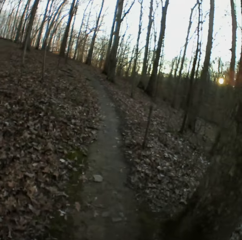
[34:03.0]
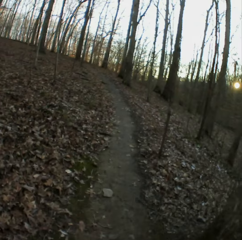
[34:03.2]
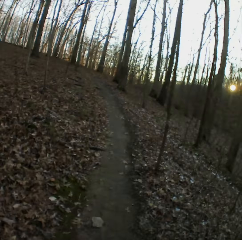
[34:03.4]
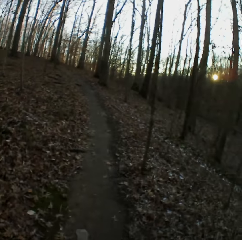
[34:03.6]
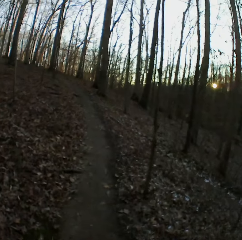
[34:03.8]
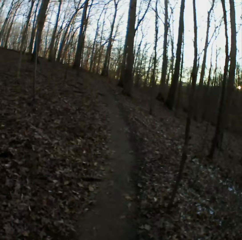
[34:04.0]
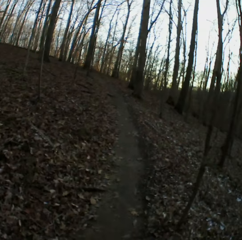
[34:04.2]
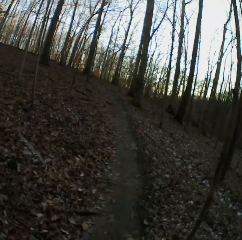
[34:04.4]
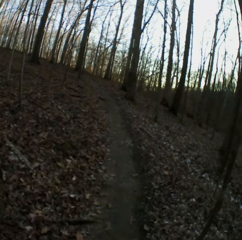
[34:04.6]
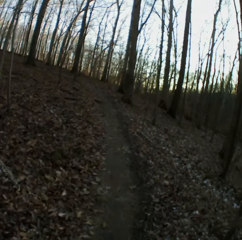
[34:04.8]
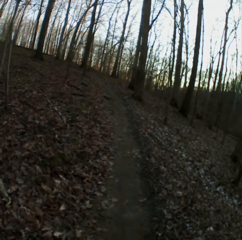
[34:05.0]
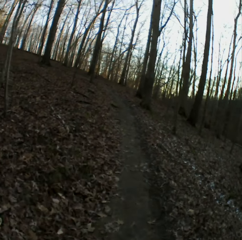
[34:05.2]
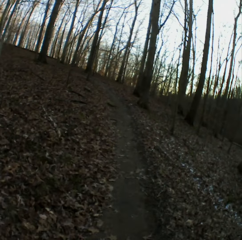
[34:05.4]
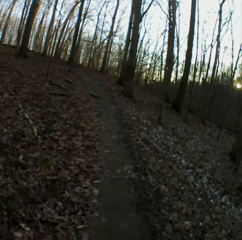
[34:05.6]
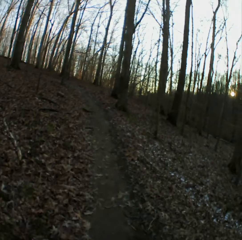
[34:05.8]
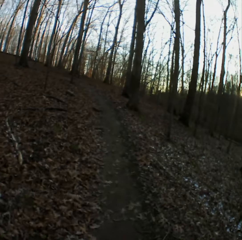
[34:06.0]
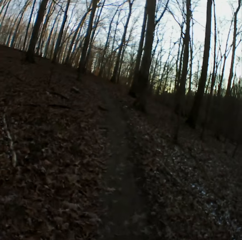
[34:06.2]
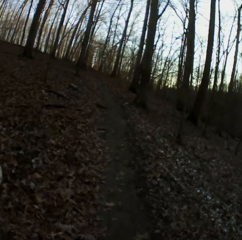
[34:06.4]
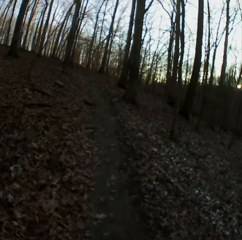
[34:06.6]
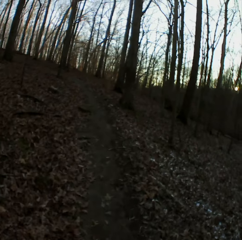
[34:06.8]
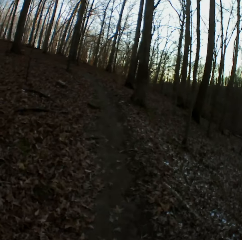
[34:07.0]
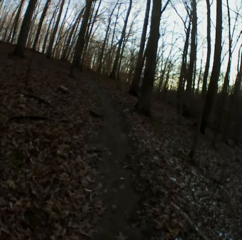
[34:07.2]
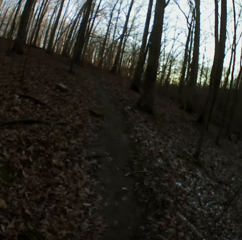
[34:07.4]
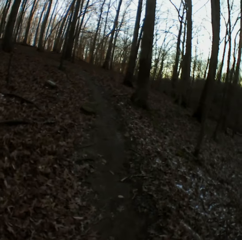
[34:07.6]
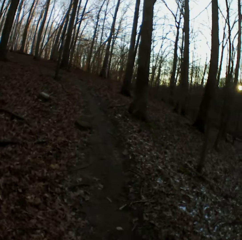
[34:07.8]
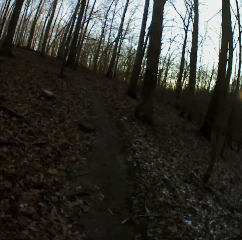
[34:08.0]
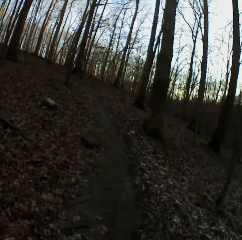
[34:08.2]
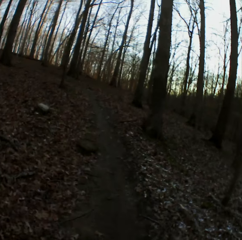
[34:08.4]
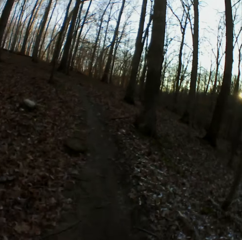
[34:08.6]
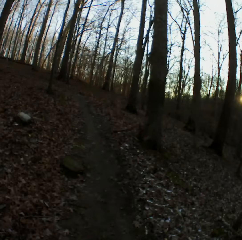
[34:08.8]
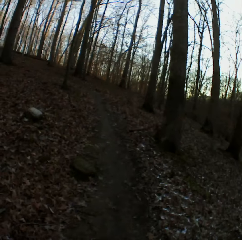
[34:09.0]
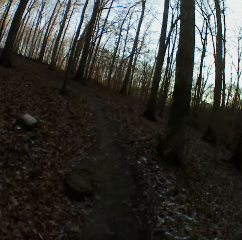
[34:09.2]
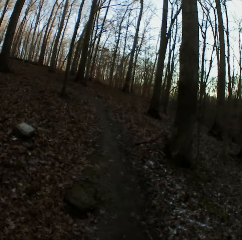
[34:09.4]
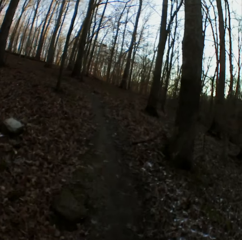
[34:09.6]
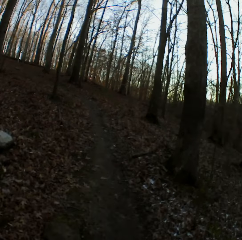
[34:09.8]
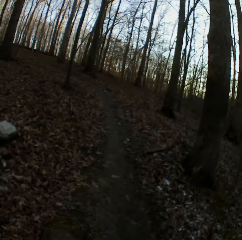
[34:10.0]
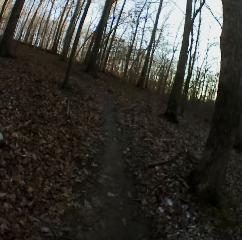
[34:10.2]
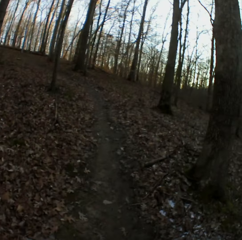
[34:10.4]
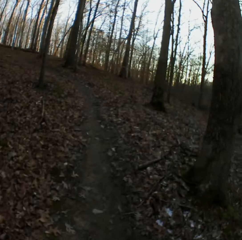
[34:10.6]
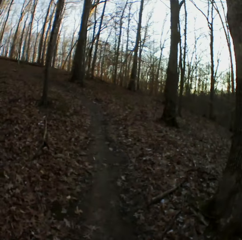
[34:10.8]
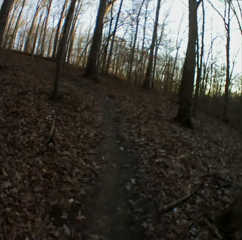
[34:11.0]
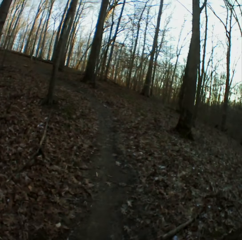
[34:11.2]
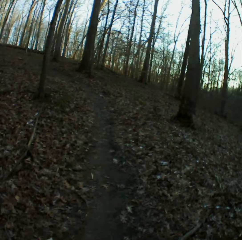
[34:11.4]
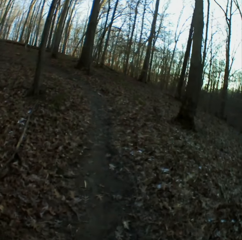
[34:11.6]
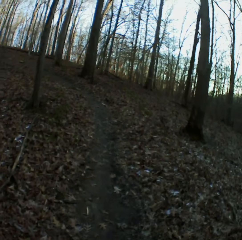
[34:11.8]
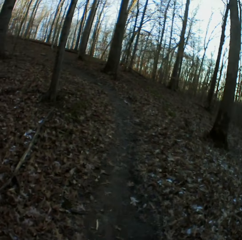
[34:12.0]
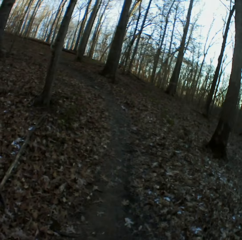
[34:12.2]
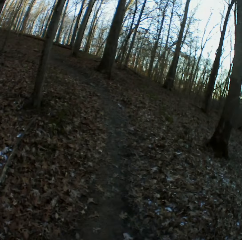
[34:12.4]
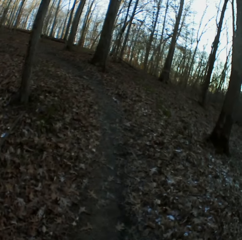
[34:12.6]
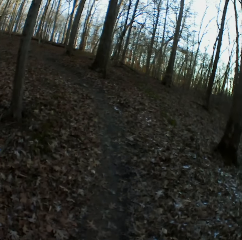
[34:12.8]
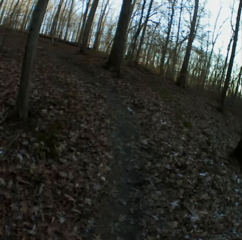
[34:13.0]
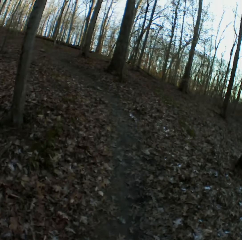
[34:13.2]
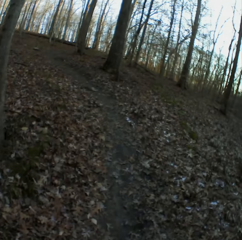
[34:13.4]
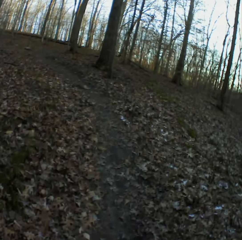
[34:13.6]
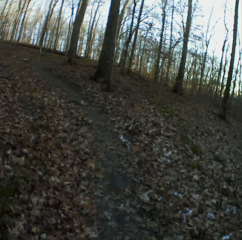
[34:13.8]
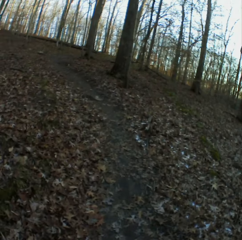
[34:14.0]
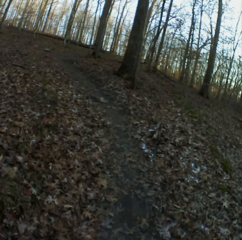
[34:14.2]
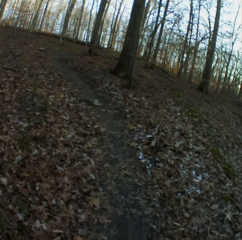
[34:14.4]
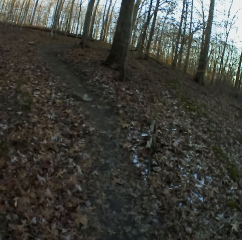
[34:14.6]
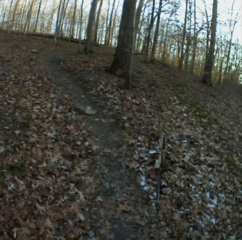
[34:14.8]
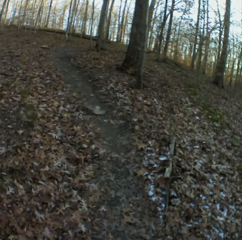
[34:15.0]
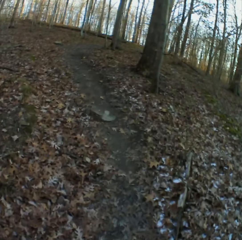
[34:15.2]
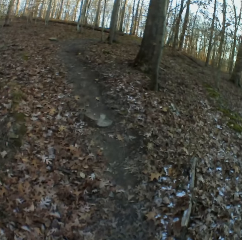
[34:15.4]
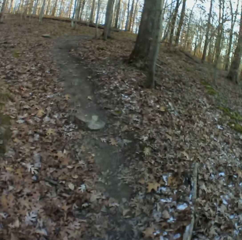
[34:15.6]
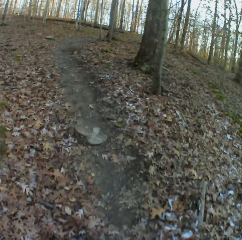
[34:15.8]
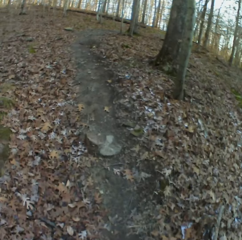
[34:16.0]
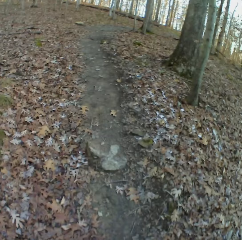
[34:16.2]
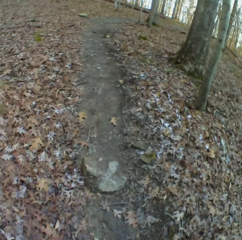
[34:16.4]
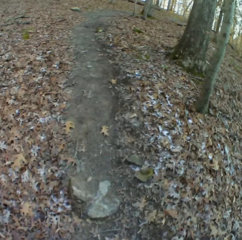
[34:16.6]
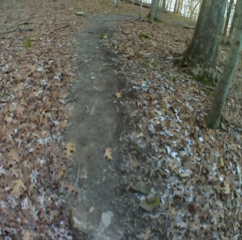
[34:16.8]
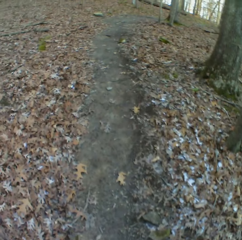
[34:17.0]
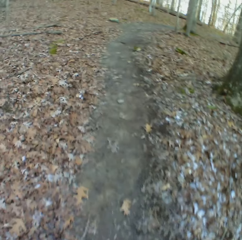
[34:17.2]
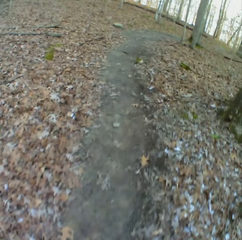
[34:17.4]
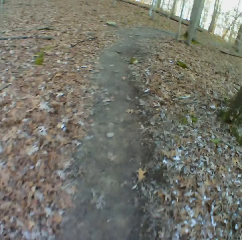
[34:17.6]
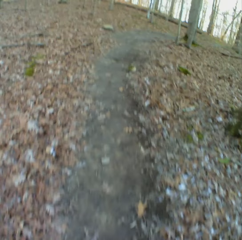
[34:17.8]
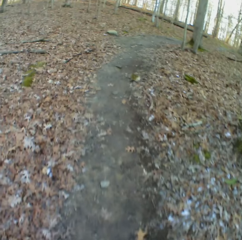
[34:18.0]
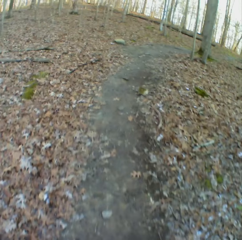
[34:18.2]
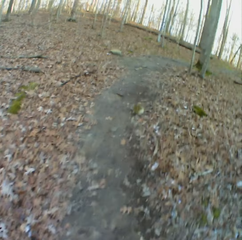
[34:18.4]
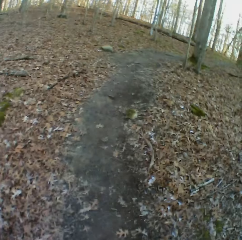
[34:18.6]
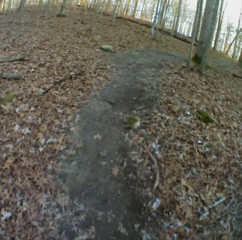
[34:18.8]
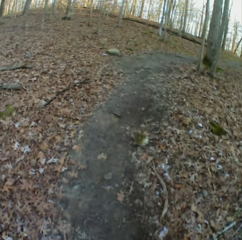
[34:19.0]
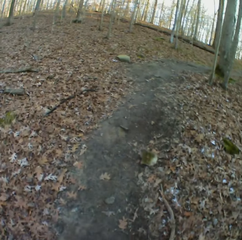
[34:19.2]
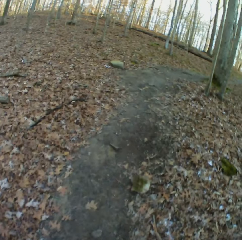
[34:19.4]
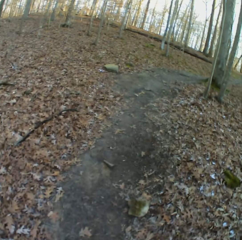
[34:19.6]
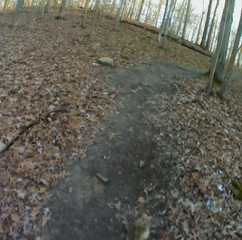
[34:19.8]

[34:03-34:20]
The camera wearer sneezes. They cough. They sneeze.

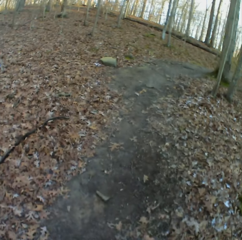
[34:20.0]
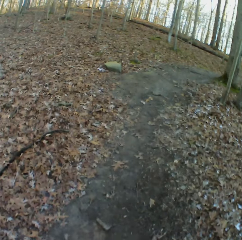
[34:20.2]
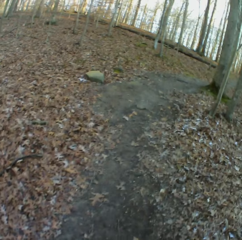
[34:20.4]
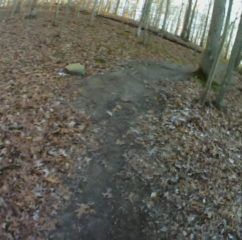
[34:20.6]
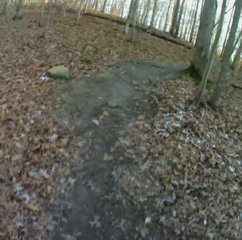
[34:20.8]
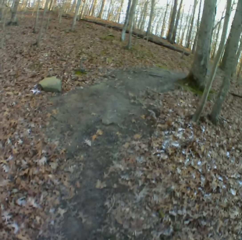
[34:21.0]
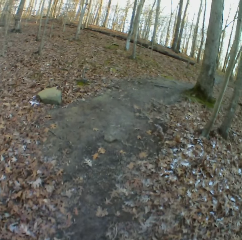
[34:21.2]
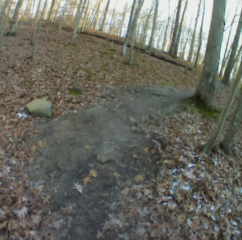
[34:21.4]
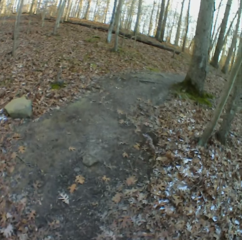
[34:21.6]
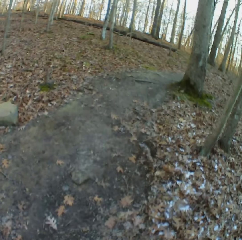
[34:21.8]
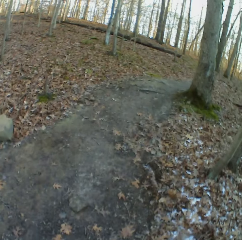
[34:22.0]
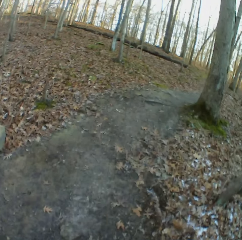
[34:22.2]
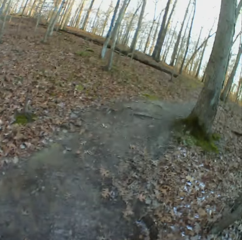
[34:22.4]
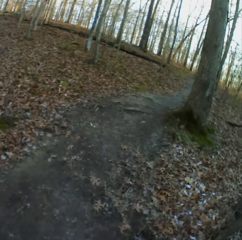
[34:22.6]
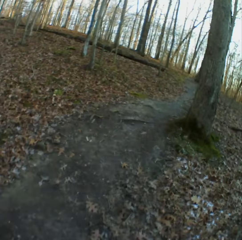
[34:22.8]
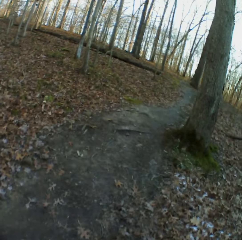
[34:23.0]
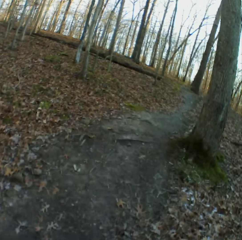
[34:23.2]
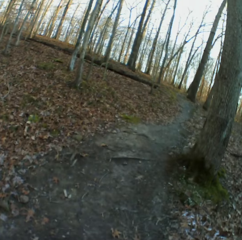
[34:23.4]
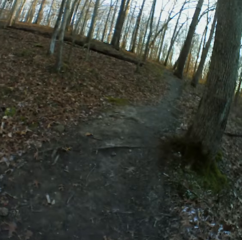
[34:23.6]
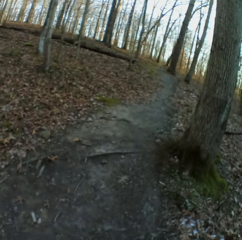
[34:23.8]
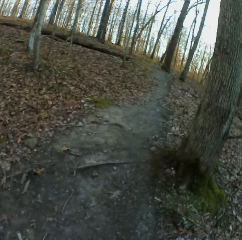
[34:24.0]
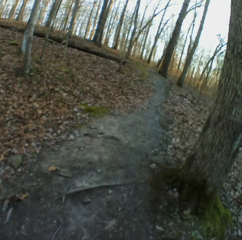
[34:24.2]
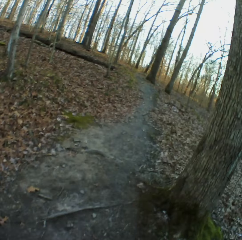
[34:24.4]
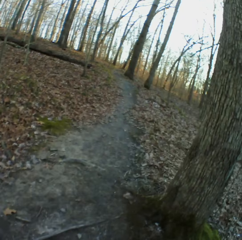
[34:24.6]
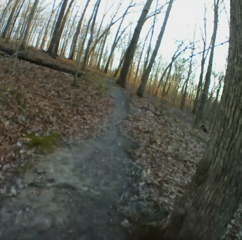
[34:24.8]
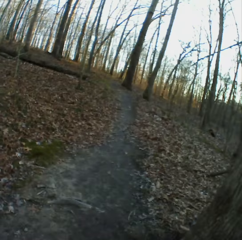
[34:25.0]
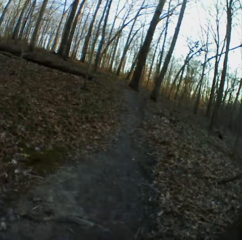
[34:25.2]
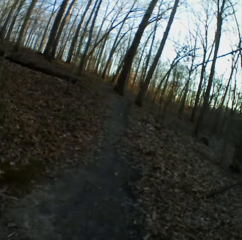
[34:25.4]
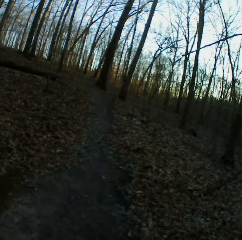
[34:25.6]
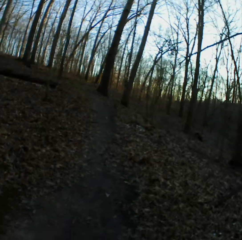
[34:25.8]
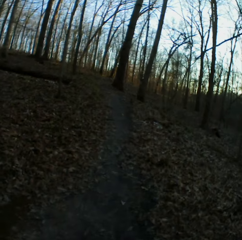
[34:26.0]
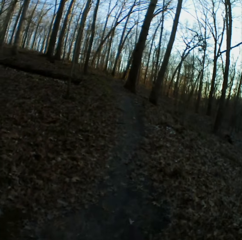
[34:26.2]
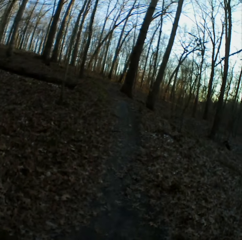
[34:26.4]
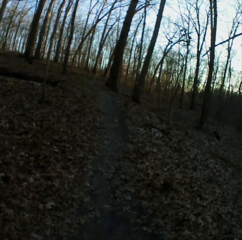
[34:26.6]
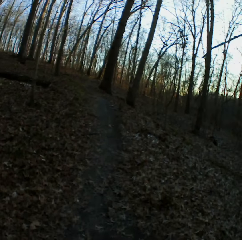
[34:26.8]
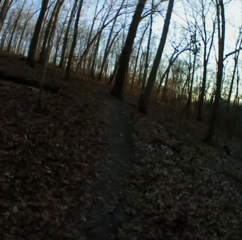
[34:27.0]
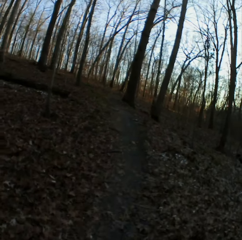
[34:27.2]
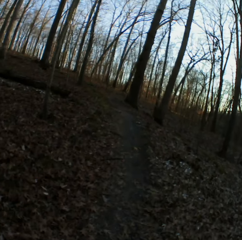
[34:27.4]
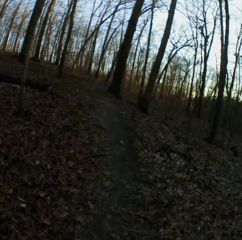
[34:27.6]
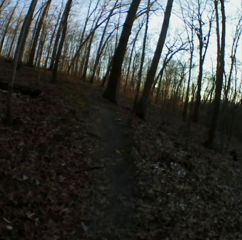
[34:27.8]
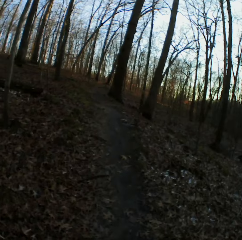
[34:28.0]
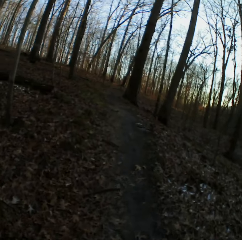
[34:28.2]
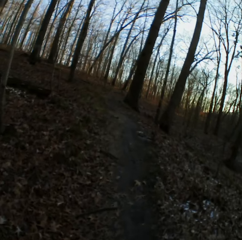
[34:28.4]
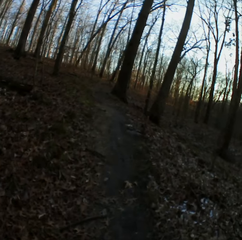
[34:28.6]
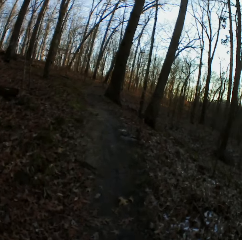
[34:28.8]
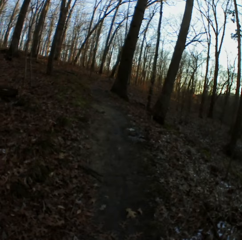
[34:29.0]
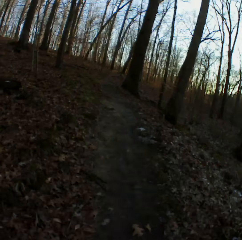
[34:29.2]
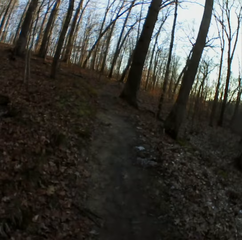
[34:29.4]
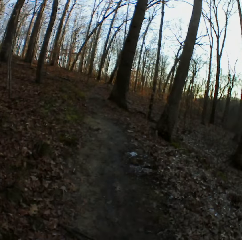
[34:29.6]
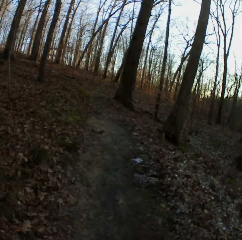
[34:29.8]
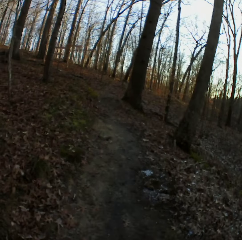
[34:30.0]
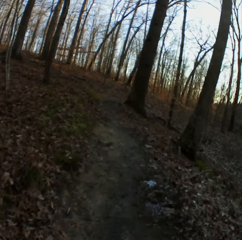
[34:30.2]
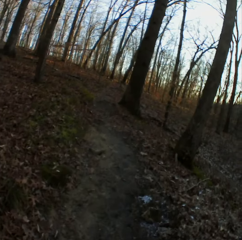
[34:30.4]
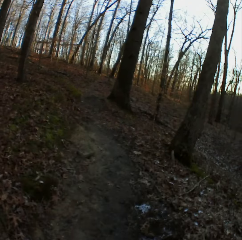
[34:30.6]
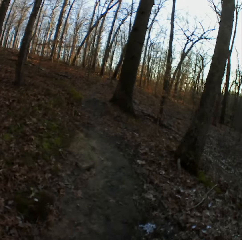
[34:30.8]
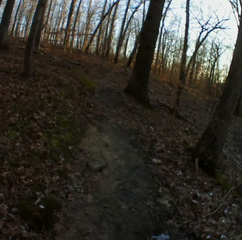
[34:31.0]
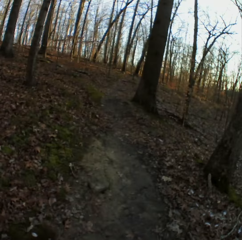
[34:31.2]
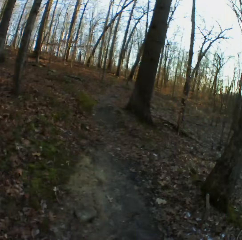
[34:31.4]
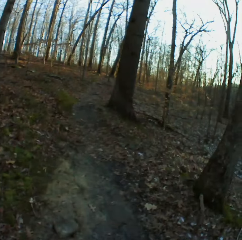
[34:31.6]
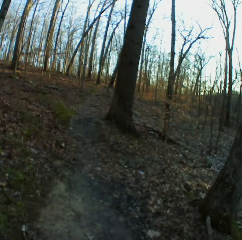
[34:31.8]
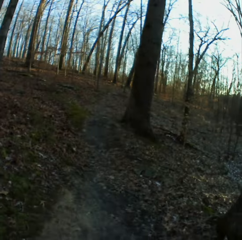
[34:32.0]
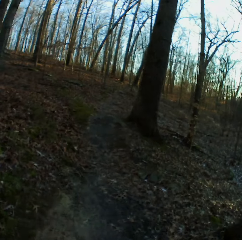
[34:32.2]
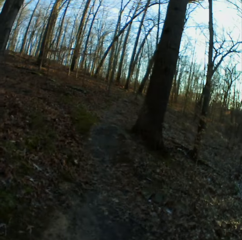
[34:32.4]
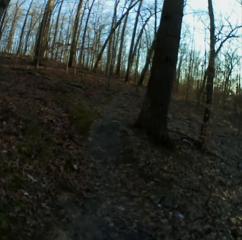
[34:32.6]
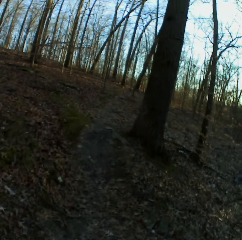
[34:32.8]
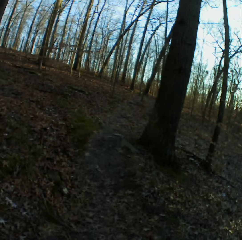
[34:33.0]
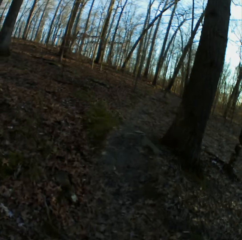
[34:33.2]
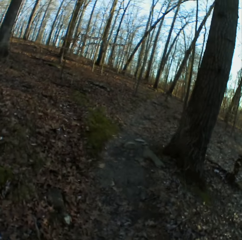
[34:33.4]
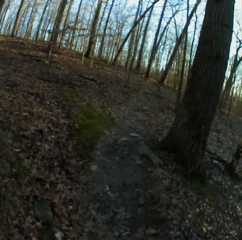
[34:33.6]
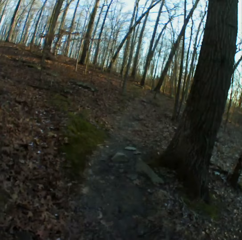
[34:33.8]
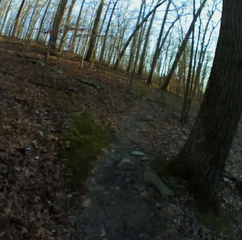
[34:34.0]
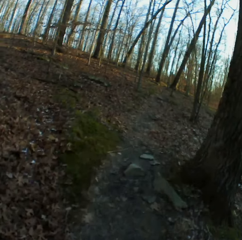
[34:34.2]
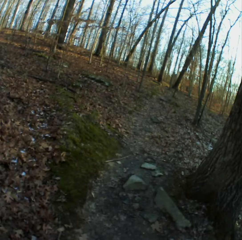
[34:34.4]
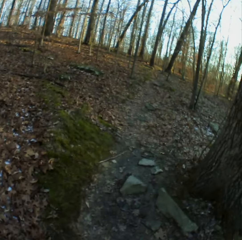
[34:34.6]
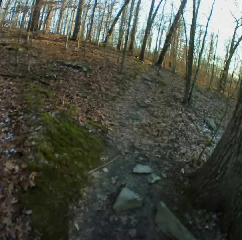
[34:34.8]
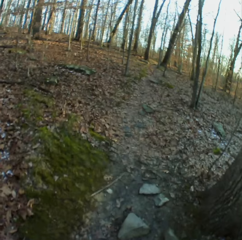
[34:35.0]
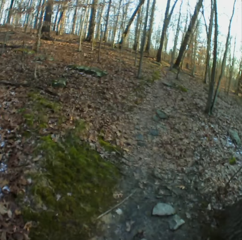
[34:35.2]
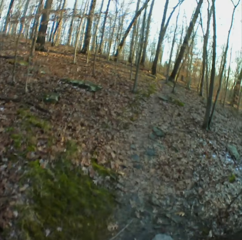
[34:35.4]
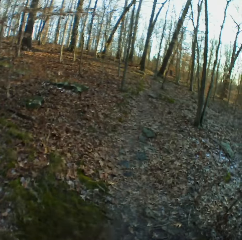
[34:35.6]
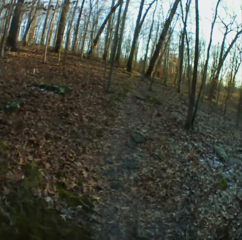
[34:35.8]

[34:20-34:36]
The camera wearer coughs. They sneeze. They cough. They sneeze.
